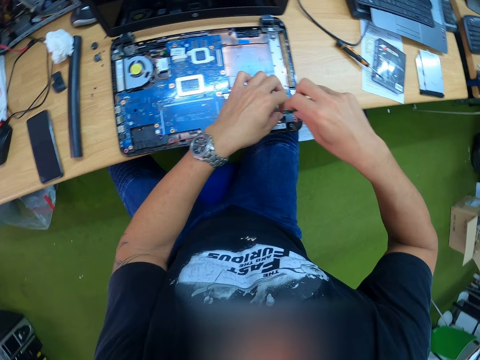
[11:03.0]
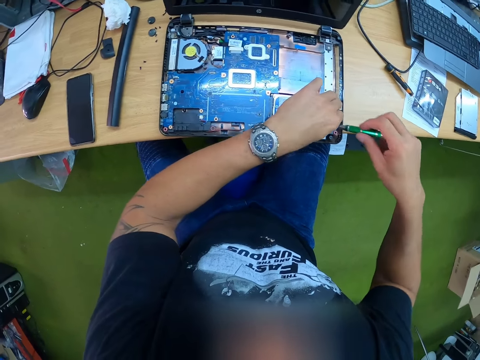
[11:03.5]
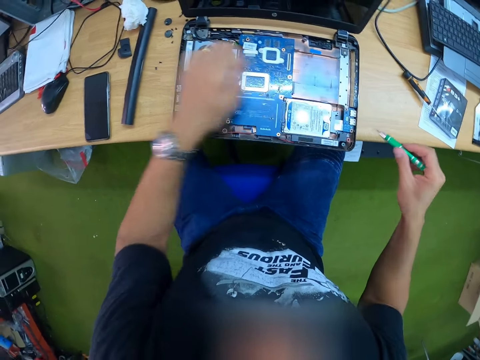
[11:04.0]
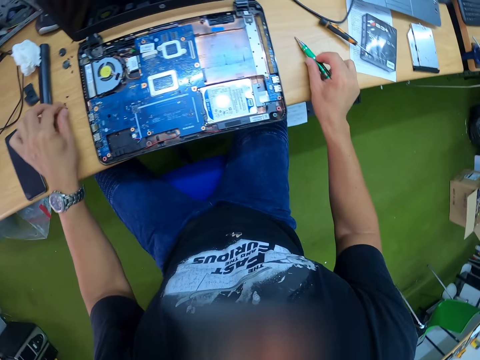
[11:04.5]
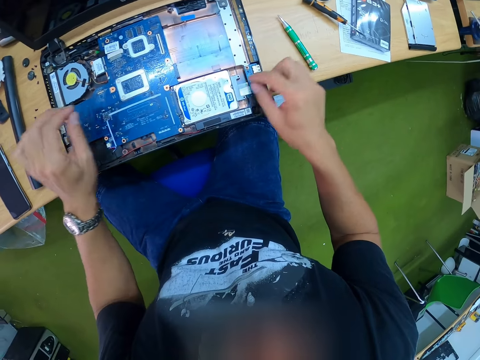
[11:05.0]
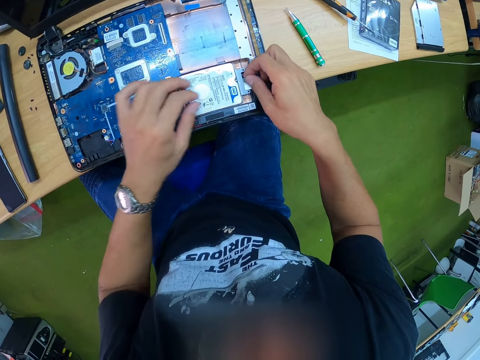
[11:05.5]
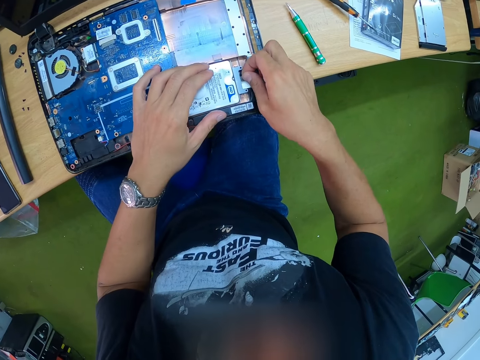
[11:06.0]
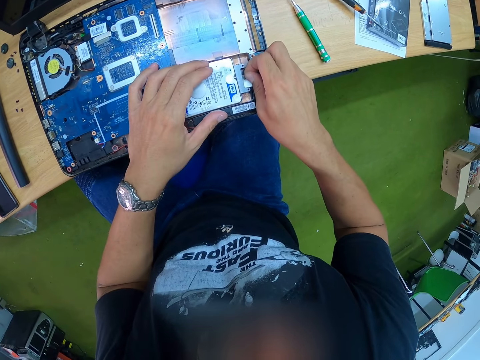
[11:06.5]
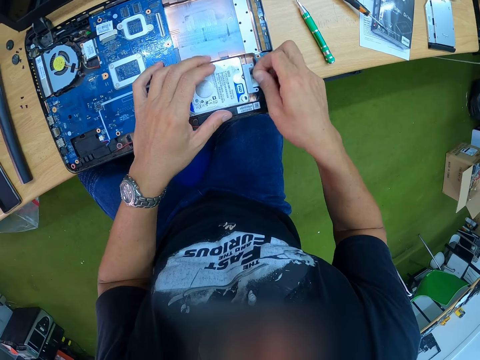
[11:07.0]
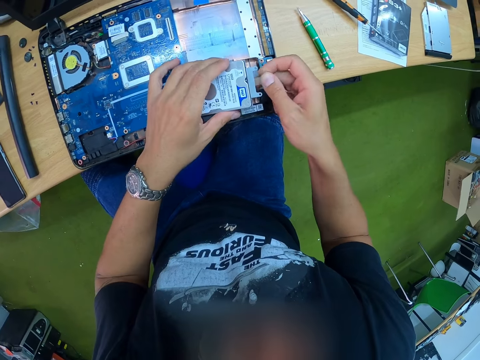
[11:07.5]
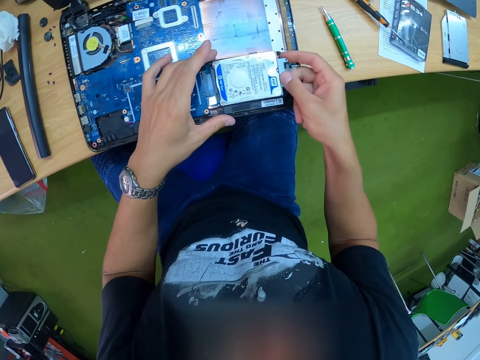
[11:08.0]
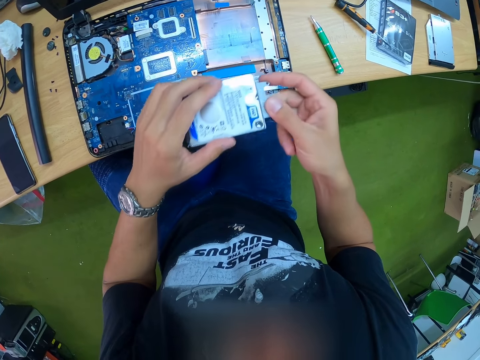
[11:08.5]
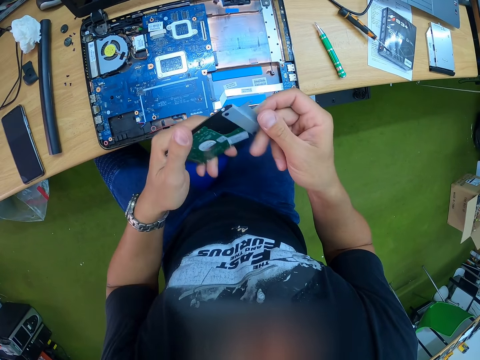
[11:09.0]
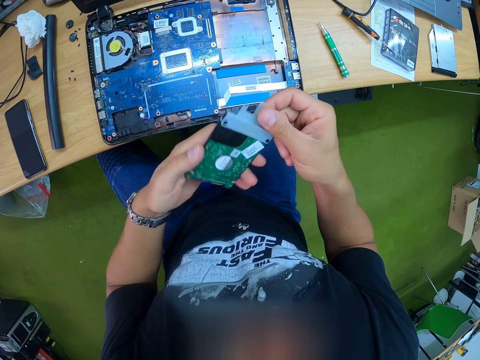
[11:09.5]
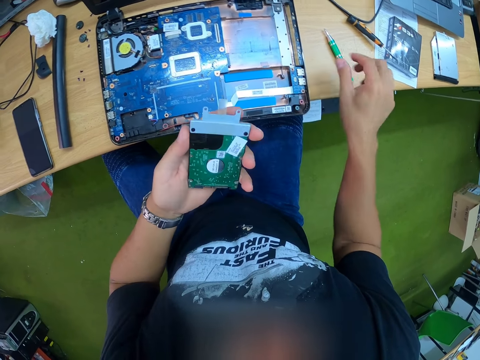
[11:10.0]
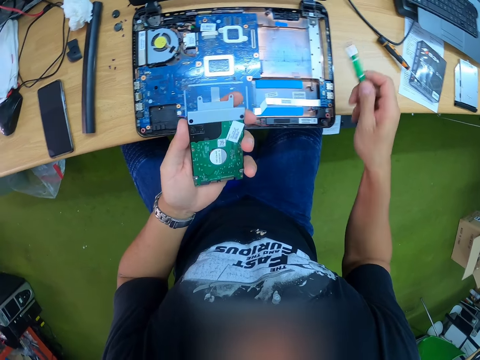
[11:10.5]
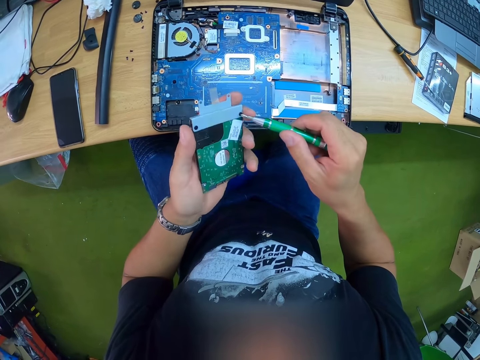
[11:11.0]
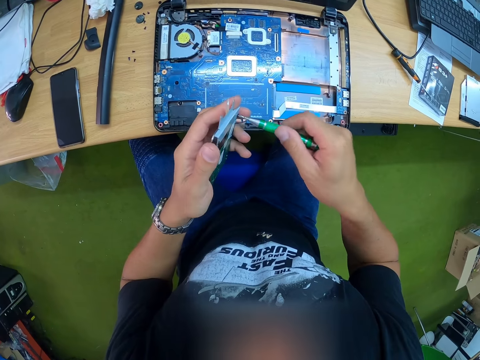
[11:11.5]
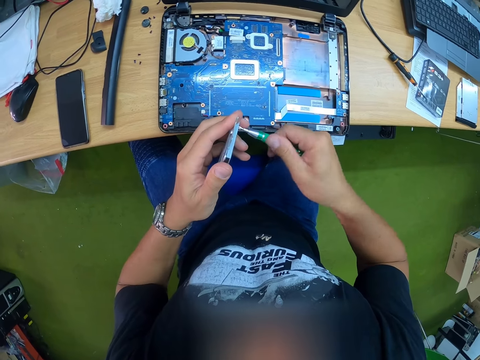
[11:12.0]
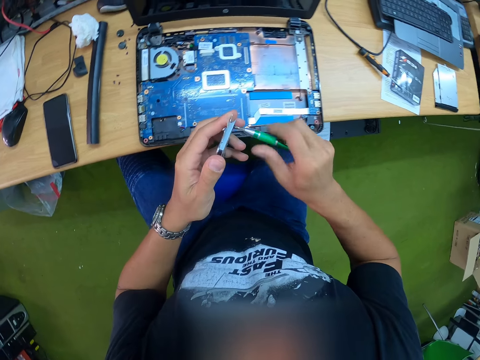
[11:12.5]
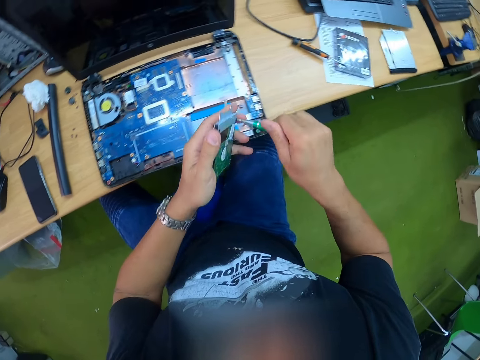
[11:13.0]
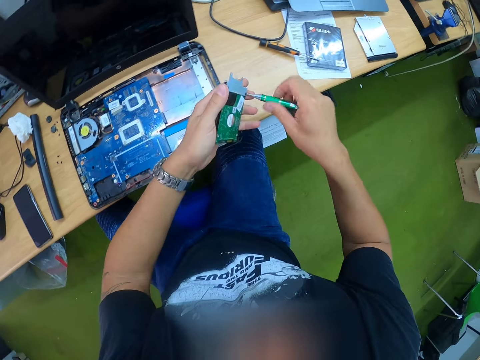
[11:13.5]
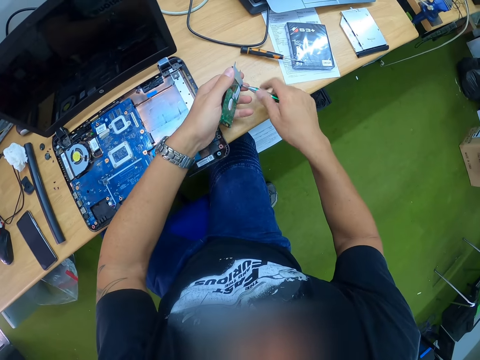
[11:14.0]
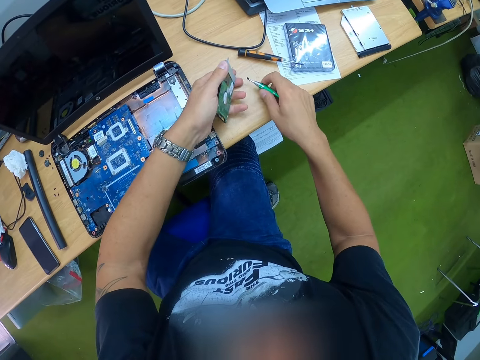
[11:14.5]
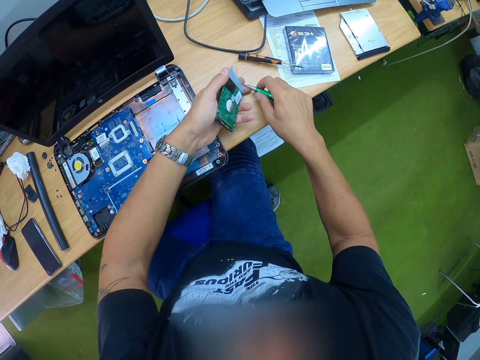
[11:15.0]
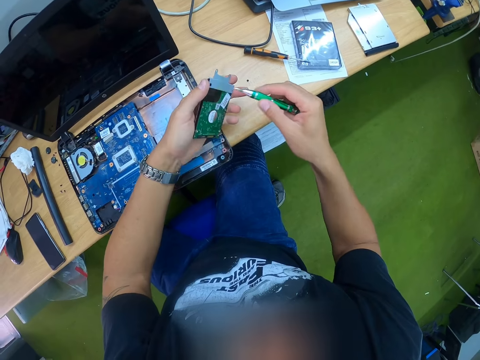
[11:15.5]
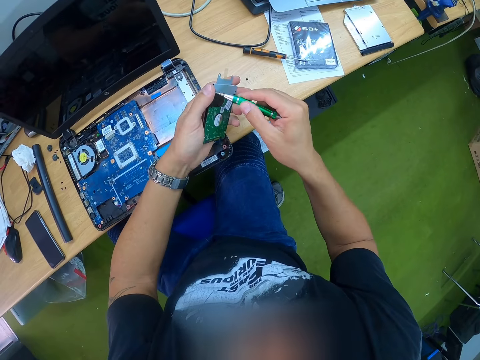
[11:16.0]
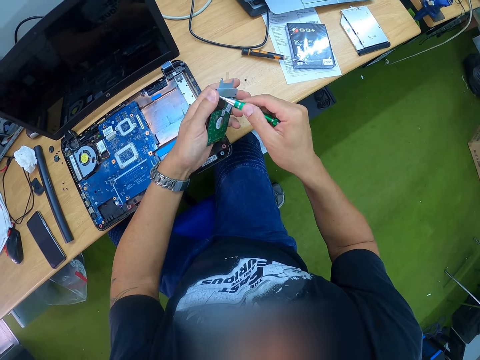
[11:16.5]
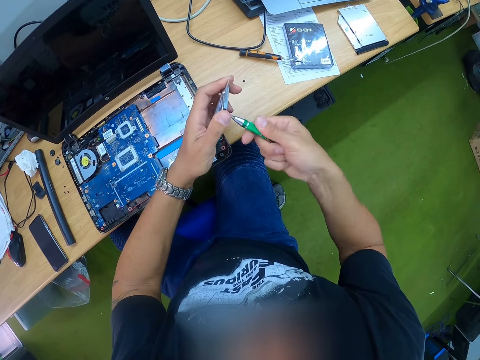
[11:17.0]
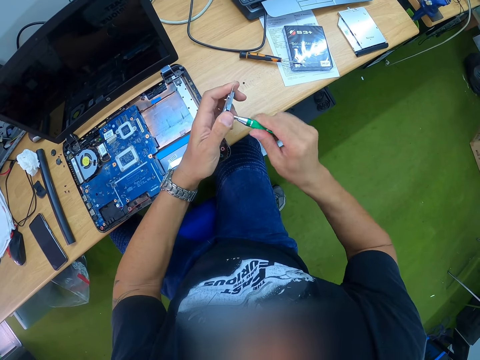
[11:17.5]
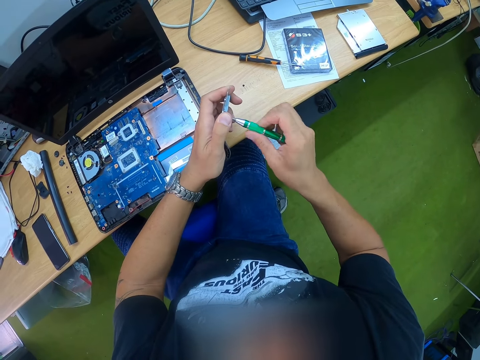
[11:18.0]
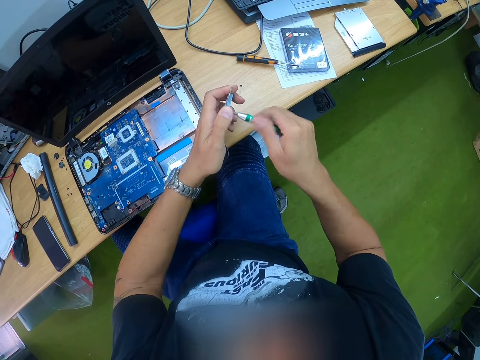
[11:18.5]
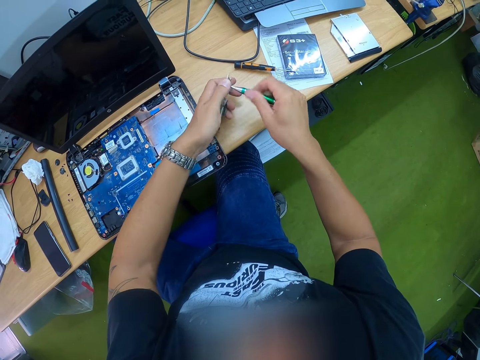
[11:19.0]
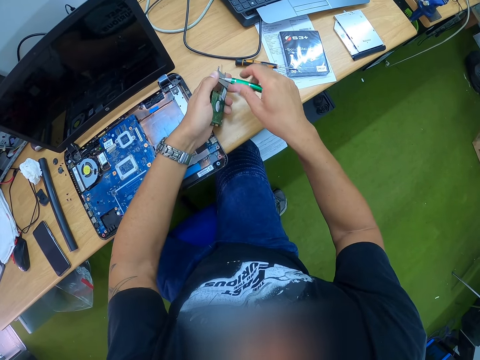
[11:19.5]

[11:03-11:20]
The camera wearer picks a screw from the tip of the screwdriver with his left hand. He drops the screwdriver on the workbench with his right hand, and drops the screw on the workbench with his left hand. He moves both hands. He removes the hard drive from a port with his right hand. He holds the hard drive with both hands. He looks at the laptop. He picks the screwdriver from the workbench with his right hand. He unscrews a screw on the hard drive with the screwdriver in his right hand. He drops the screw on the workbench with his right hand. He unscrews a screw on the hard drive with the screwdriver in his right hand.

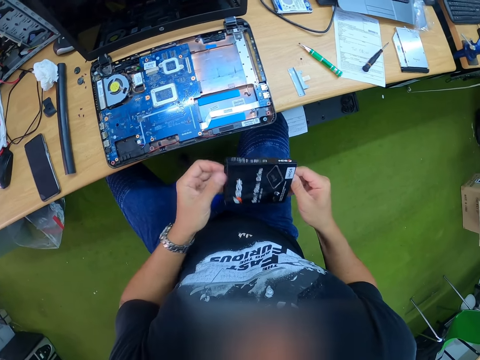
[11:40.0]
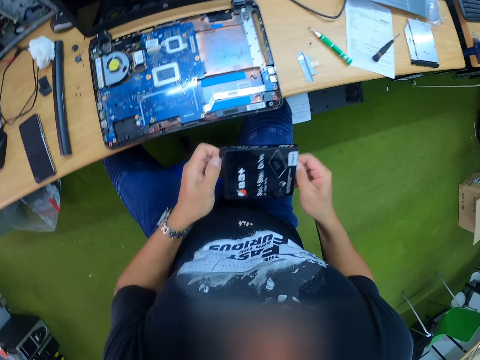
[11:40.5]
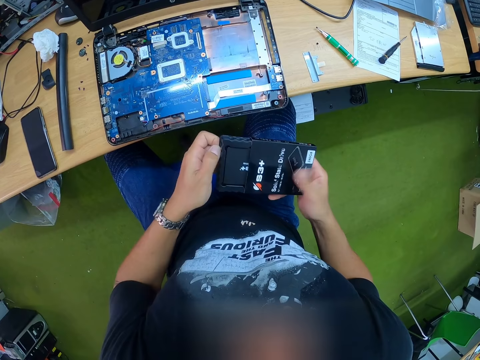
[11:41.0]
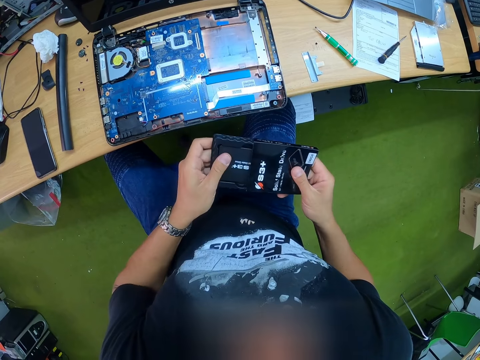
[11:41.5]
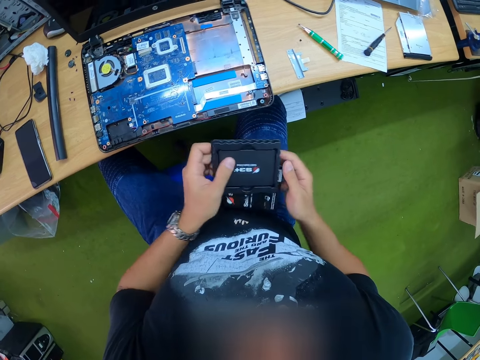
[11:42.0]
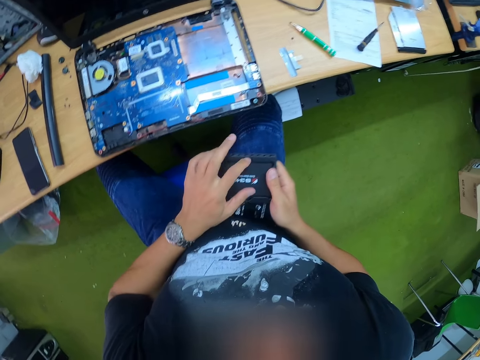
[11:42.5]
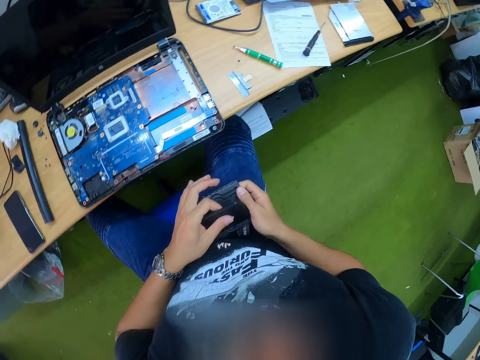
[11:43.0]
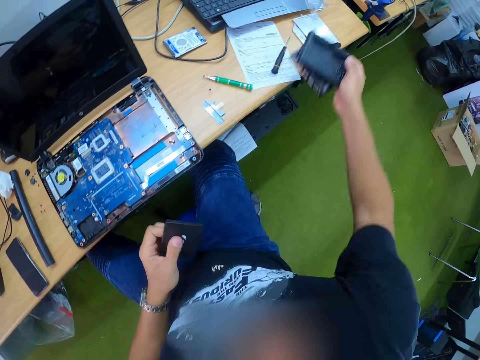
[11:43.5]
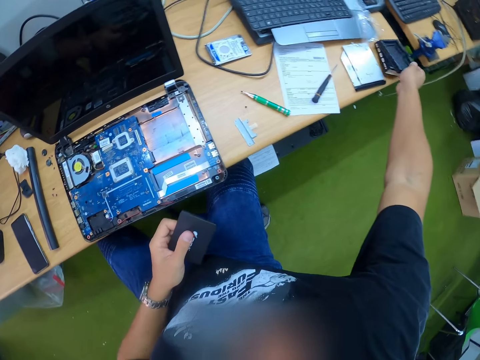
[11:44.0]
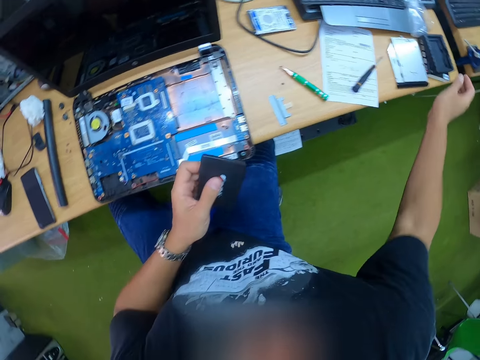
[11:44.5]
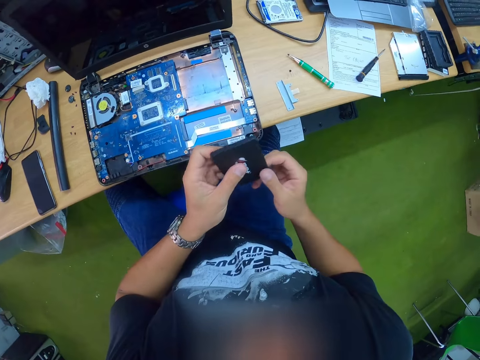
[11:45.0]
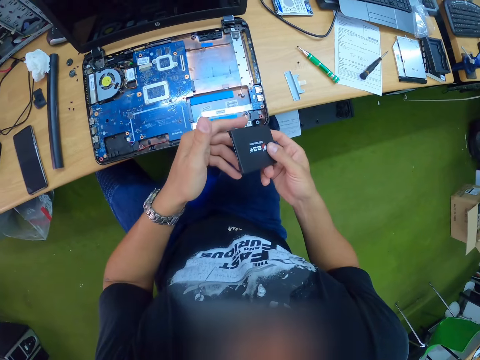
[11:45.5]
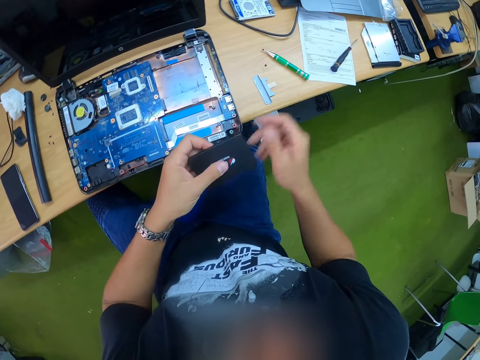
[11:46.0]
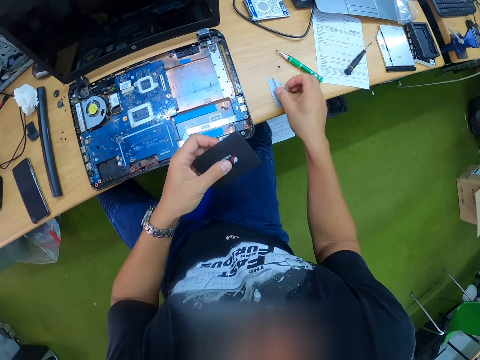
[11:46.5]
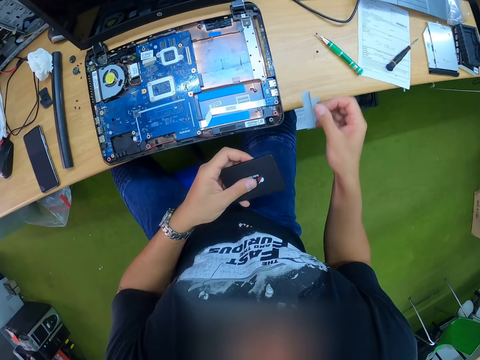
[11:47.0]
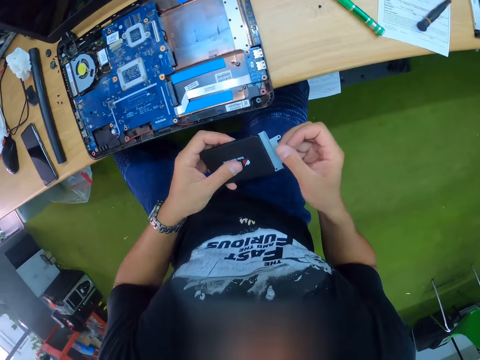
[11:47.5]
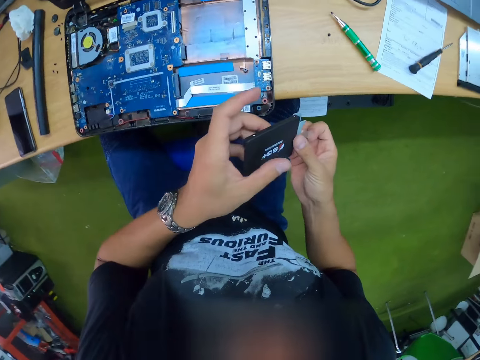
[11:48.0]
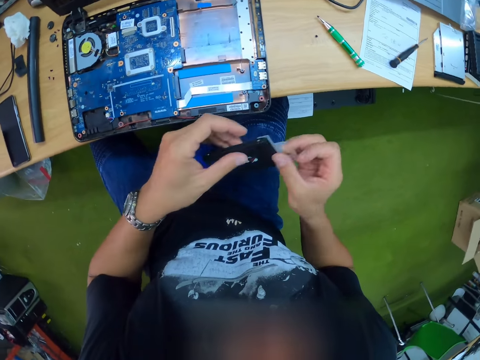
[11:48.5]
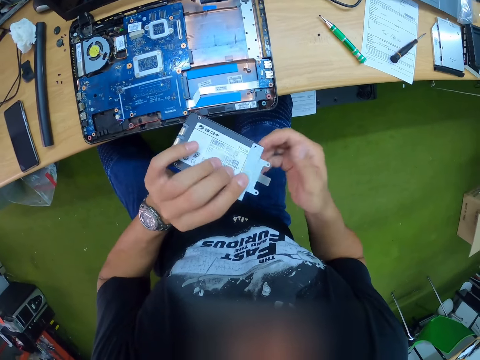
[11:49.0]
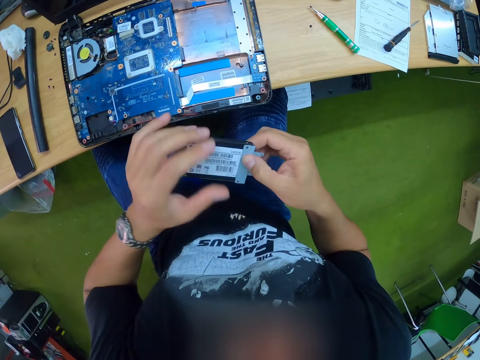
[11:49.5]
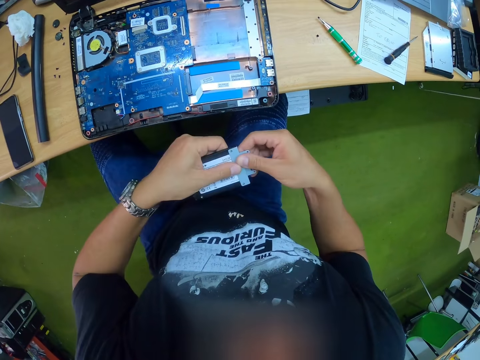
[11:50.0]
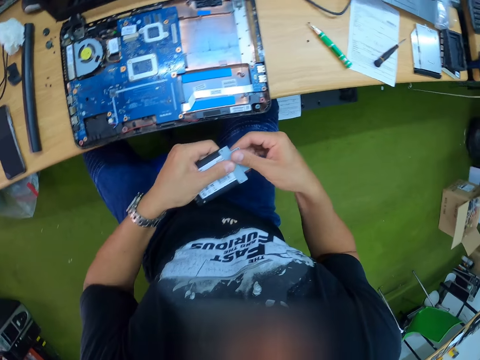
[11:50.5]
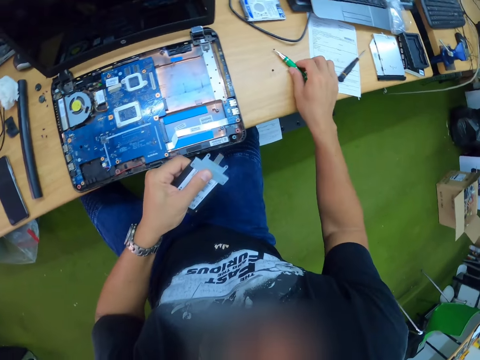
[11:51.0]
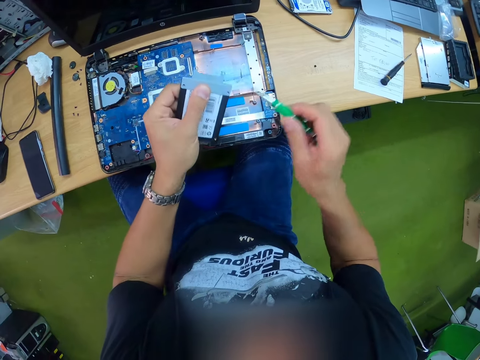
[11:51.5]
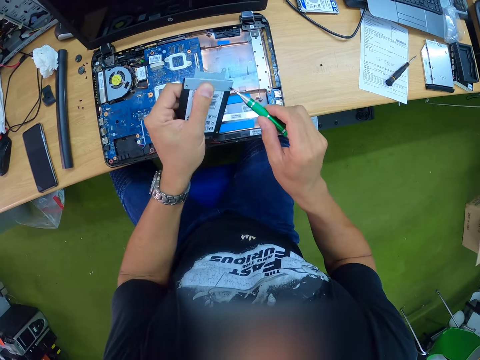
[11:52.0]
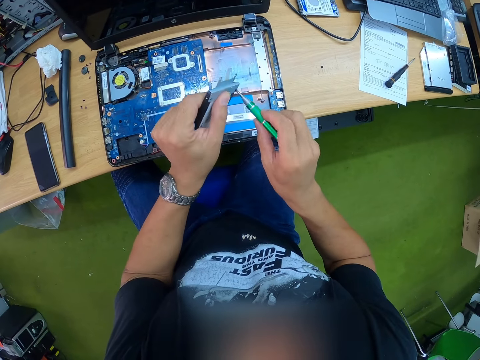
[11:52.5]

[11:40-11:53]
The camera wearer looks at the hard drive. He moves the right hand. He drops the pack on the workbench with his right hand. He moves the right hand. He looks at the hard drive. He picks up paper. He looks at the hard drive. He fixes the flex on the hard drive with his right hand. He places the paper on the hard drive. He picks the screwdriver from the workbench with his right hand. He moves the right hand. He removes the screw with a screwdriver. He tightens a screw into the hard drive with the screwdriver in his right hand.
